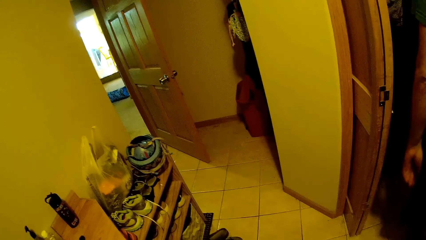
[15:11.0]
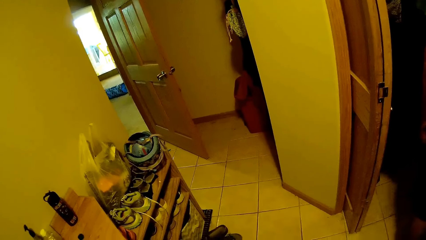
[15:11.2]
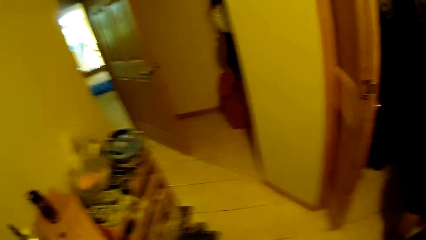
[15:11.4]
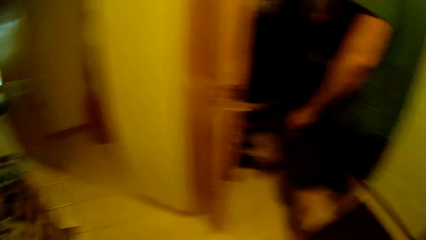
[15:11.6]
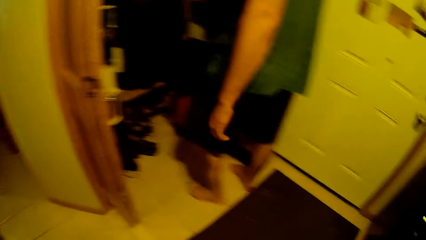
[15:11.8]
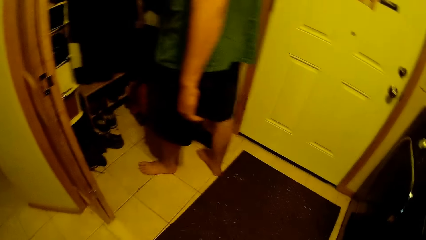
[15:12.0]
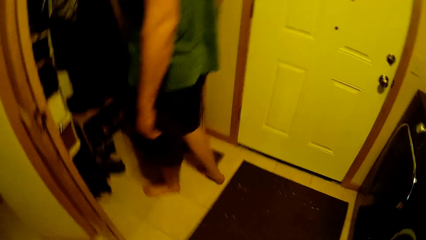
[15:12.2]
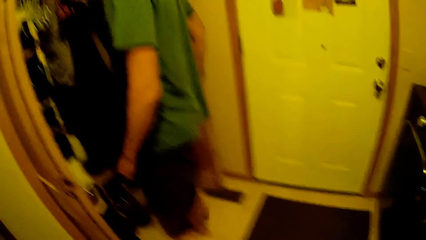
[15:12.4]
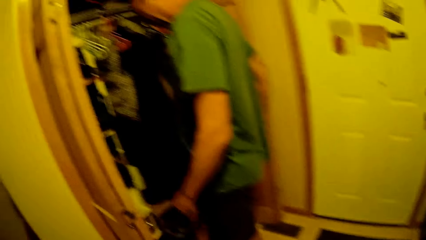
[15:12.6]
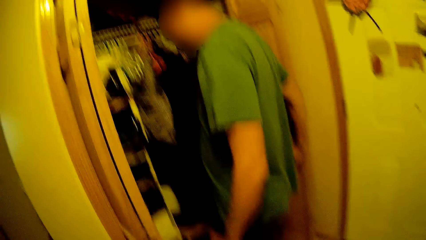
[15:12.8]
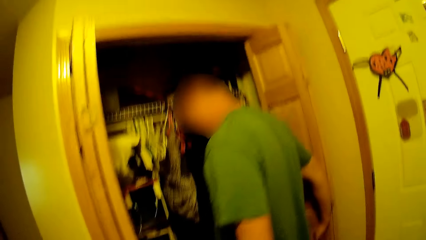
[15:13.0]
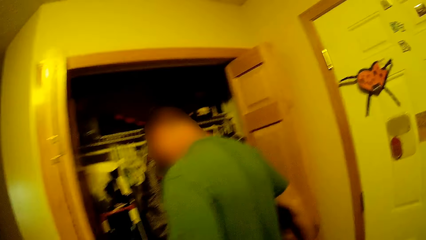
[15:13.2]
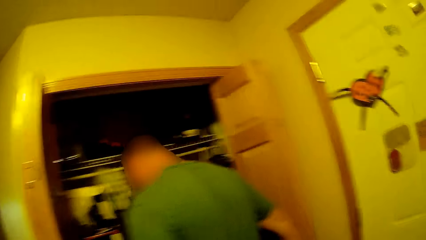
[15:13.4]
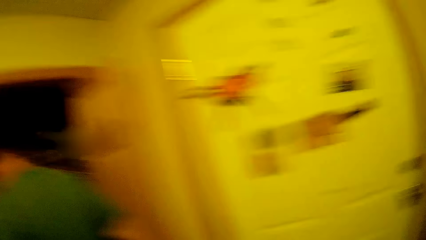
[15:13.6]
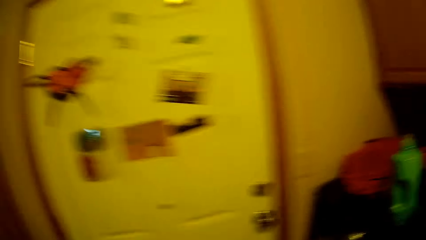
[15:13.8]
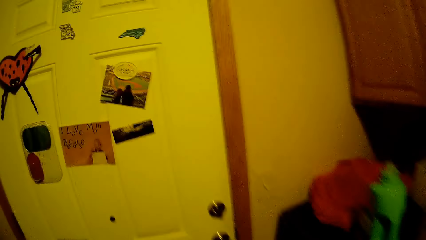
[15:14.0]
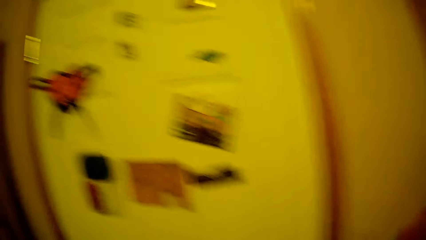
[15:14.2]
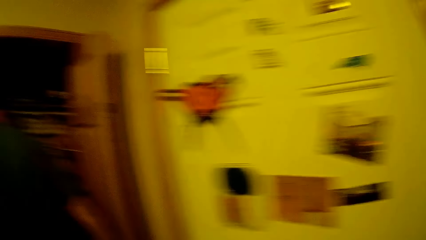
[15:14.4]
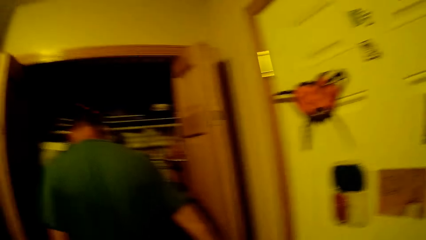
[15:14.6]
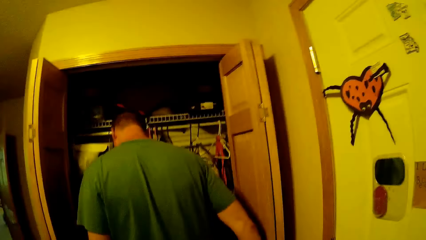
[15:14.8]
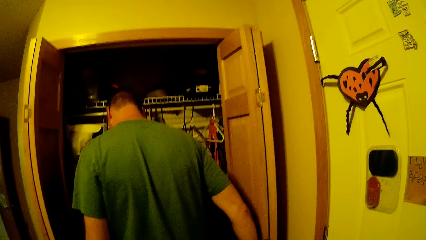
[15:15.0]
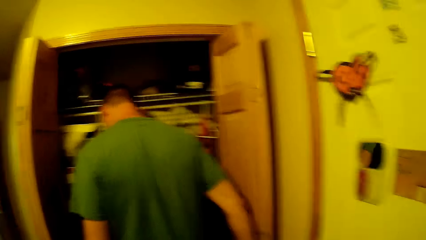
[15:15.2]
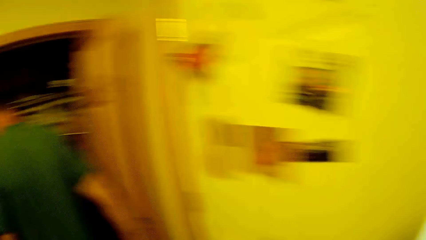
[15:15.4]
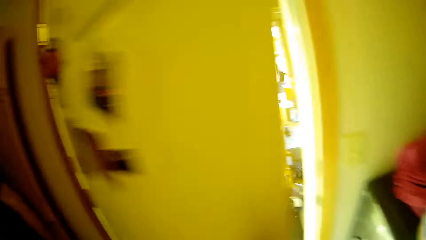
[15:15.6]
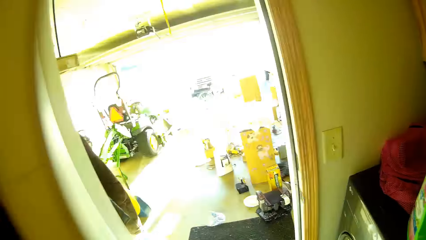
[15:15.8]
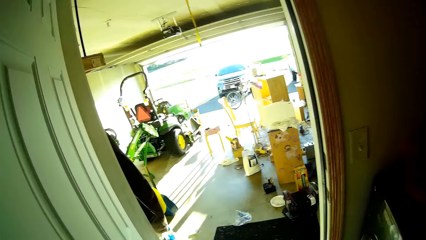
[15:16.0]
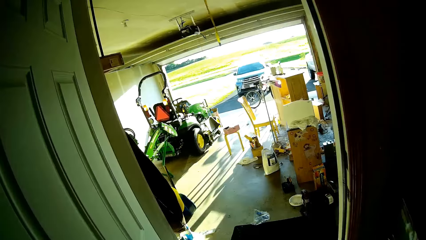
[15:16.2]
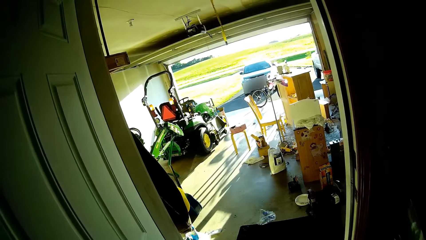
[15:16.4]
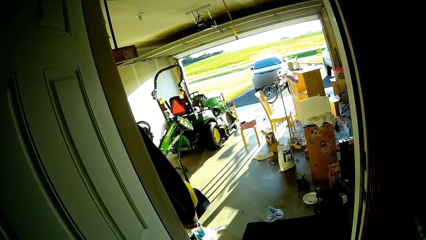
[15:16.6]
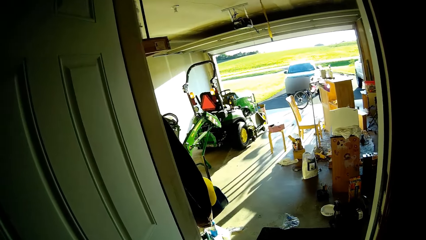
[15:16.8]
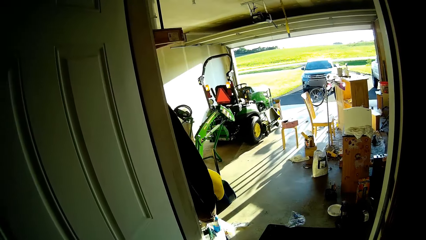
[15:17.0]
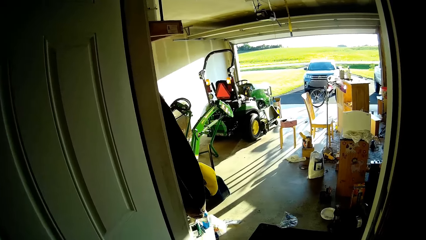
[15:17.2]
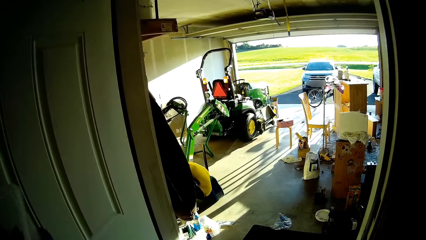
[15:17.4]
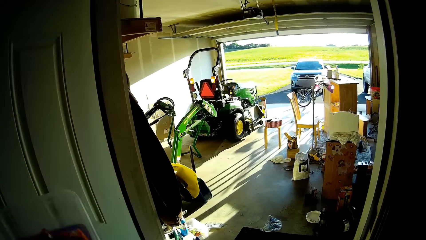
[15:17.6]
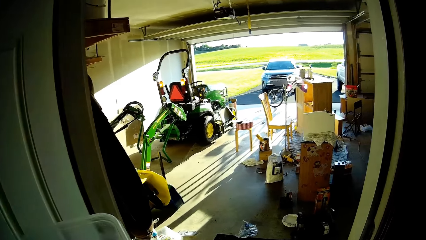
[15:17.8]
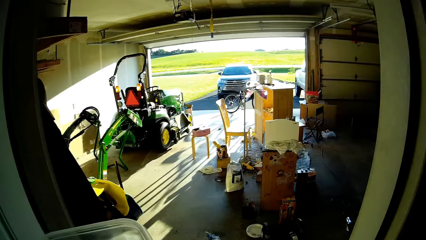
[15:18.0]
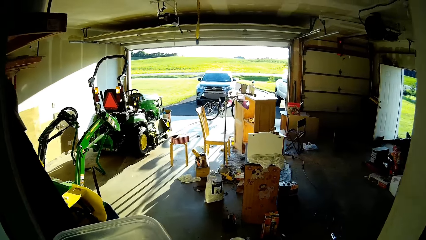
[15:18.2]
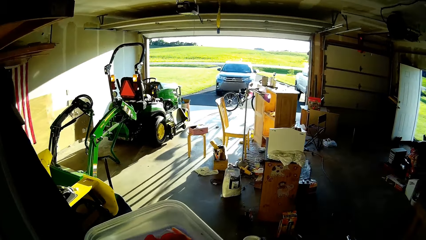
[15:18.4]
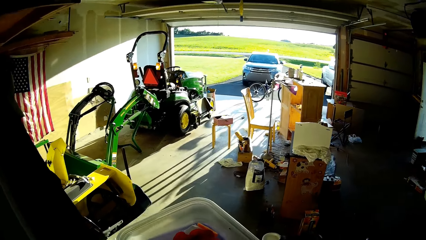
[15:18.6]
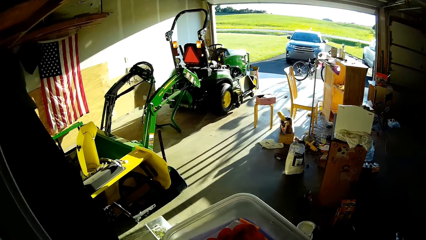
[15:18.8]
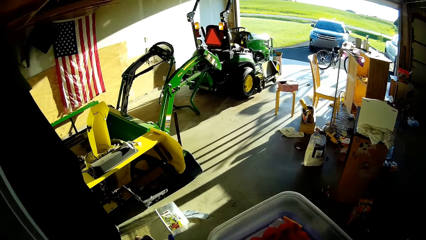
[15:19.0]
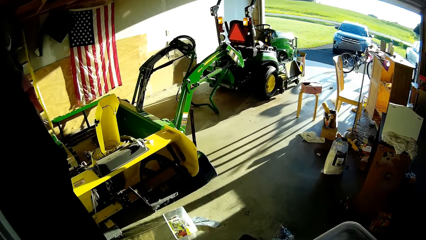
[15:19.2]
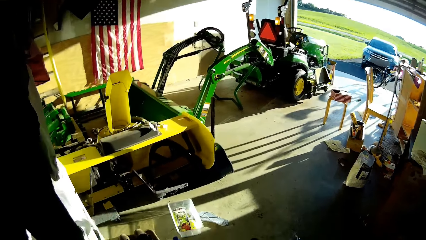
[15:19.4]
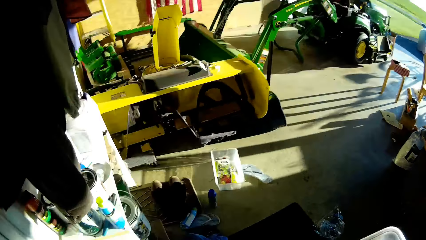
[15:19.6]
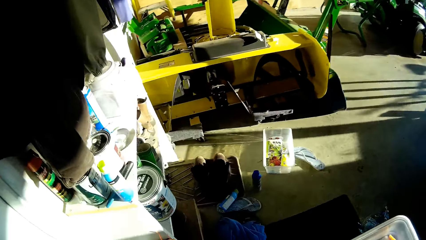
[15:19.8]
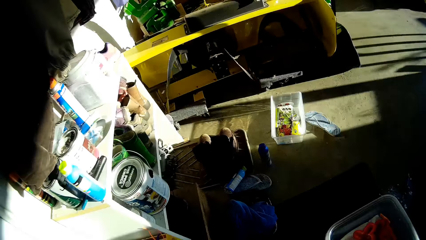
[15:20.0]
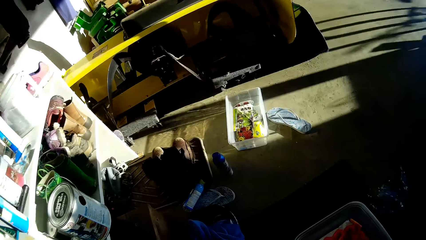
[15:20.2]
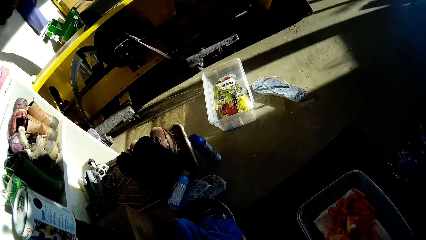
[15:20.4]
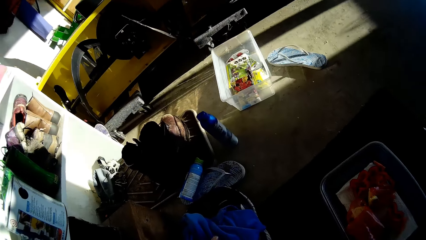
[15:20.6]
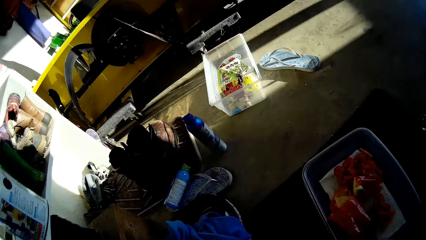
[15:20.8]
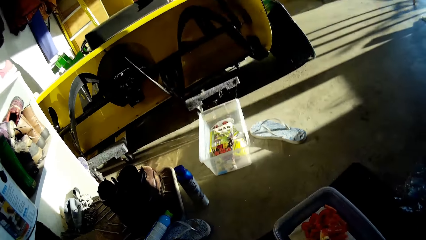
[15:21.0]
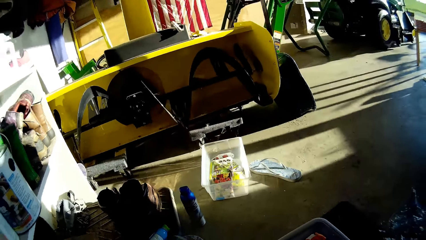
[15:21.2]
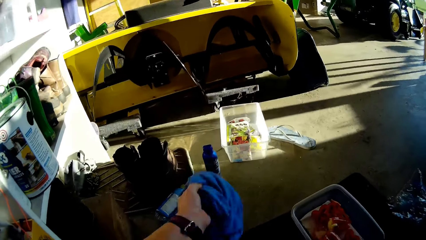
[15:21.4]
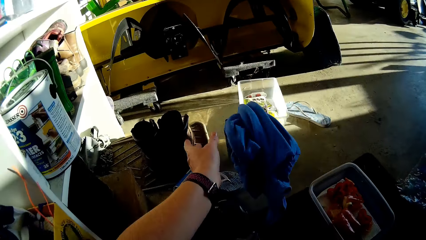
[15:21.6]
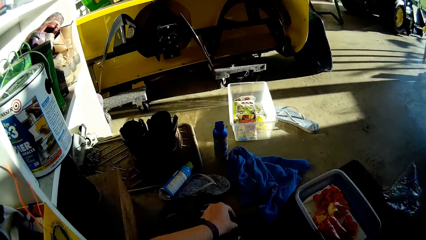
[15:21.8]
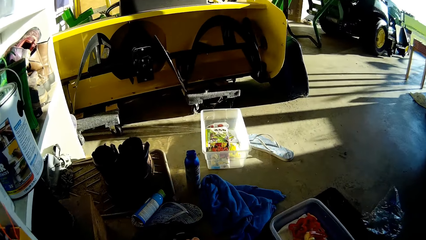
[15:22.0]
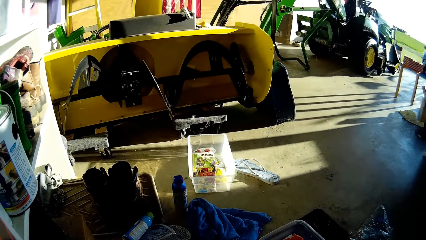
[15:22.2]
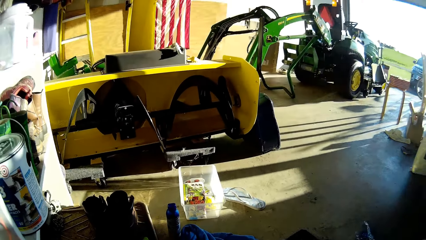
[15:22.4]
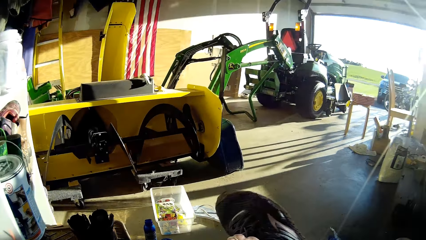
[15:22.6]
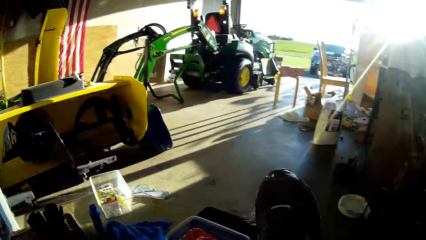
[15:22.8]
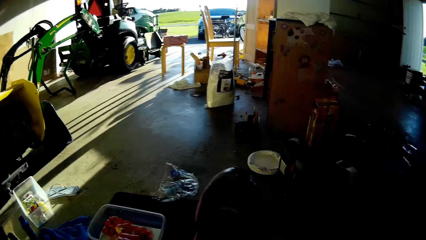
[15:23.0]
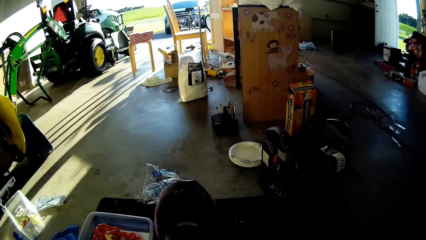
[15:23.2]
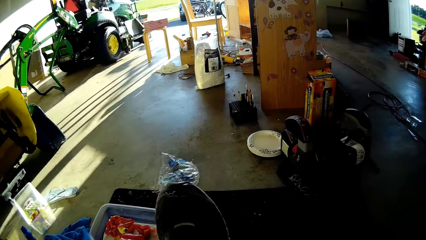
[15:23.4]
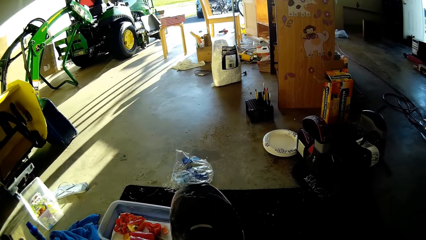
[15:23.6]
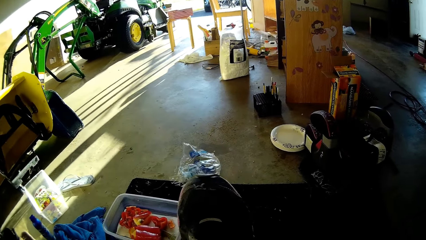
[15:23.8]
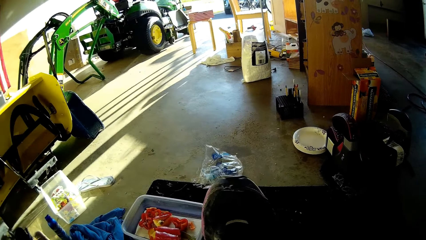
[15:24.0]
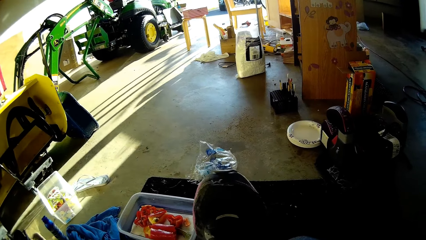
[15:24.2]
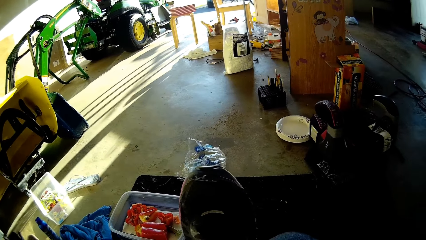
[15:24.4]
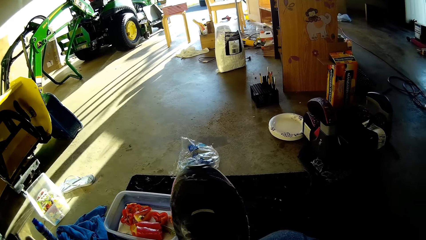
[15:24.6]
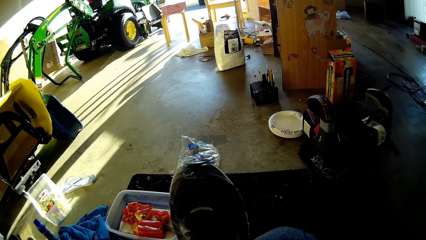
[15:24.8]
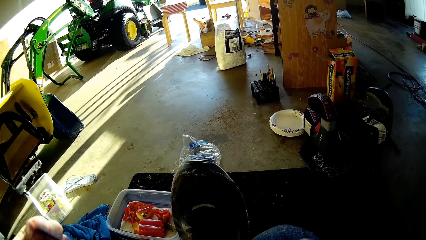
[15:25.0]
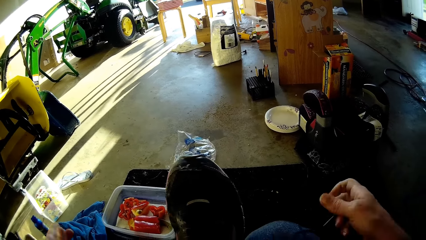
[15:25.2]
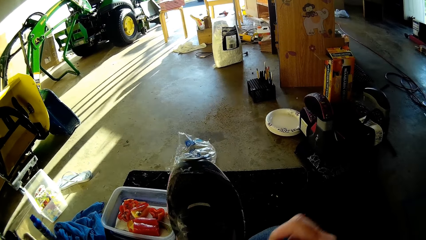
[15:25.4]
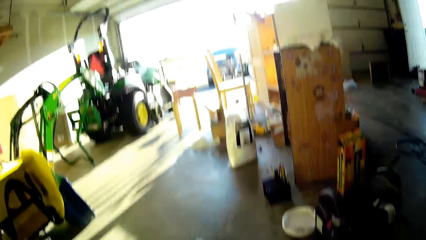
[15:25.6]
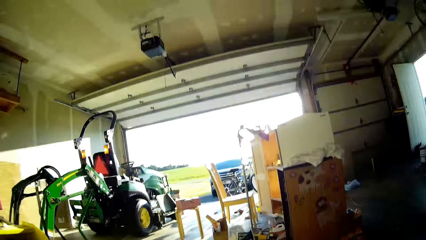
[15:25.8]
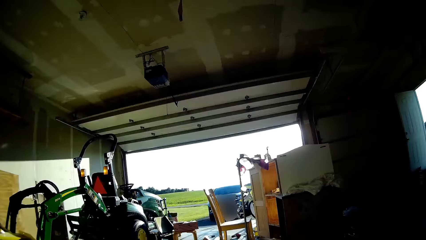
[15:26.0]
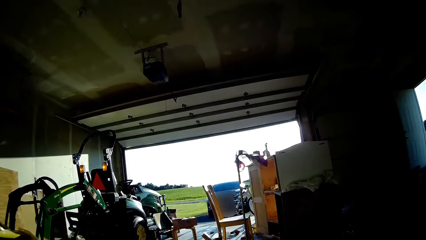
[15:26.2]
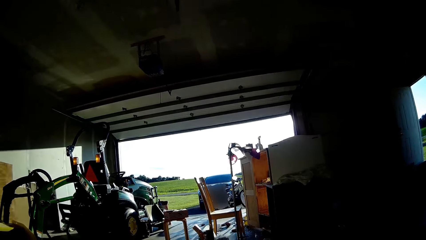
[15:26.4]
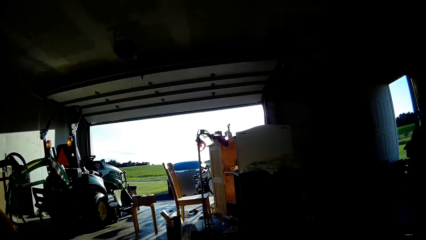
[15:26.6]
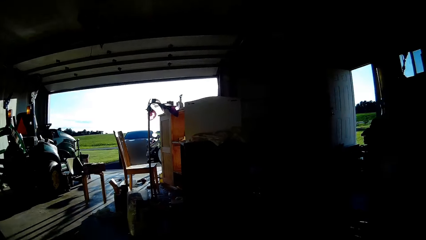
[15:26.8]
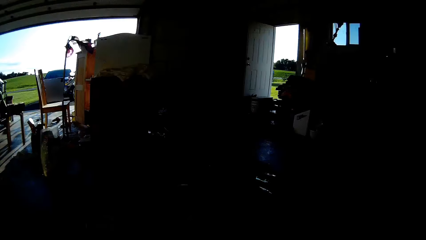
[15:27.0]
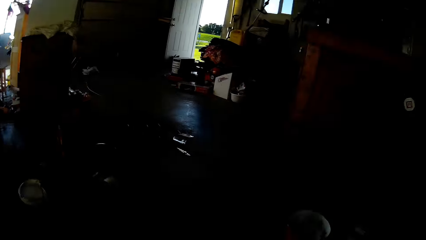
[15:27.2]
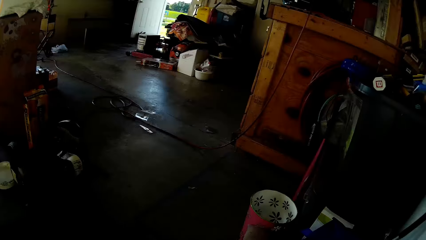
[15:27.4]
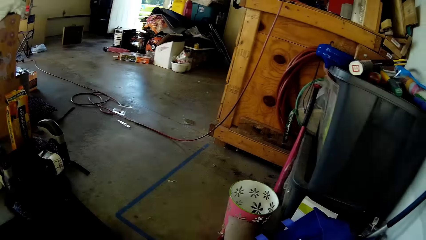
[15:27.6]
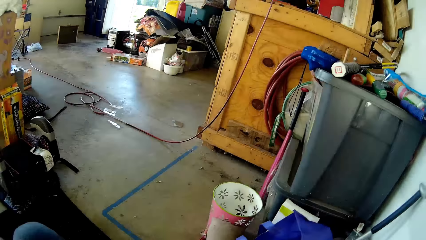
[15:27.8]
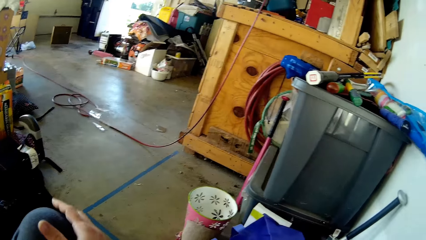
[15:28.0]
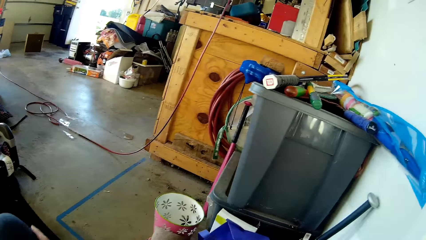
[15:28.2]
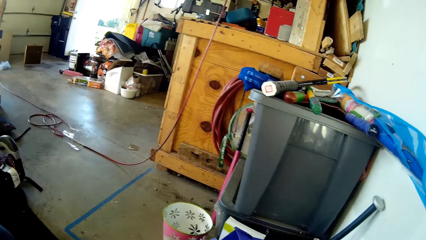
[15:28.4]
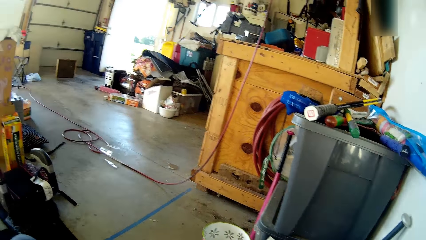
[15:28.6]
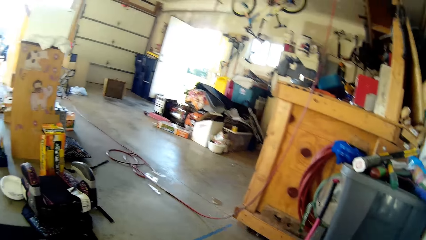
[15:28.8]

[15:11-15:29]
A person enters the changing room. The person closes the door. The camera wearer walks around. The person stares at the wardrobe. The camera wearer opens the door. They look around. They drop a hand towel. They throw the cloth. They tie the shoe lace. They look around.
